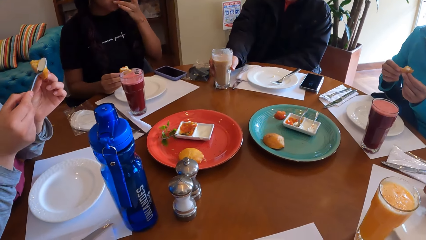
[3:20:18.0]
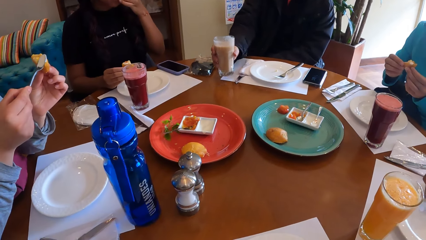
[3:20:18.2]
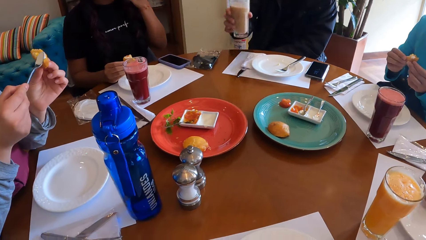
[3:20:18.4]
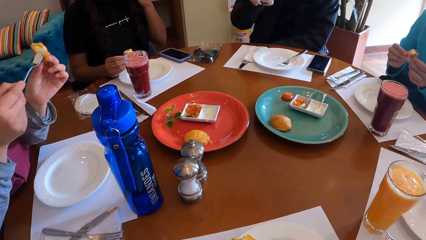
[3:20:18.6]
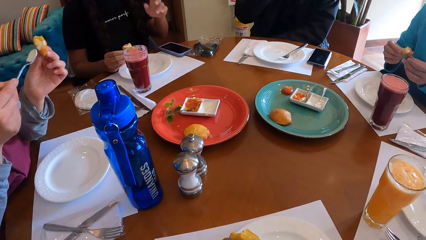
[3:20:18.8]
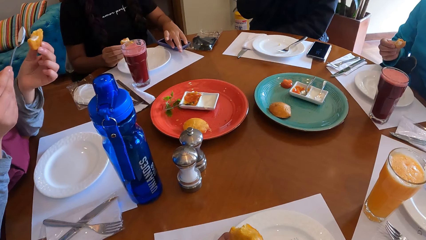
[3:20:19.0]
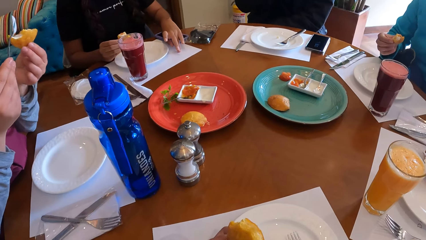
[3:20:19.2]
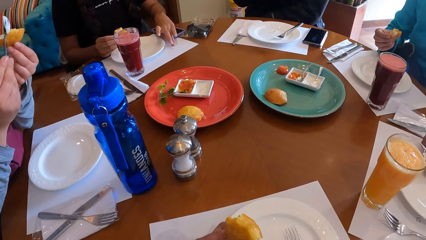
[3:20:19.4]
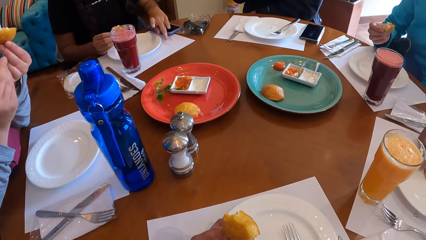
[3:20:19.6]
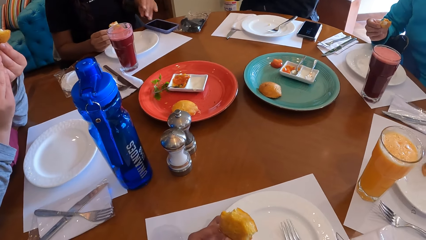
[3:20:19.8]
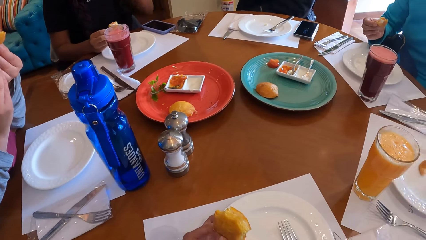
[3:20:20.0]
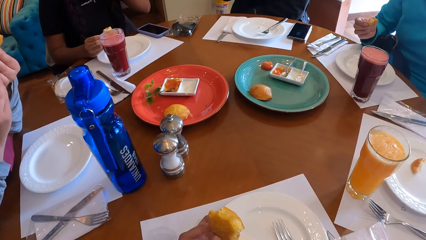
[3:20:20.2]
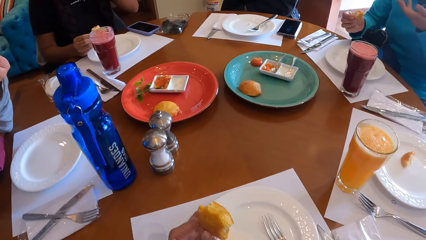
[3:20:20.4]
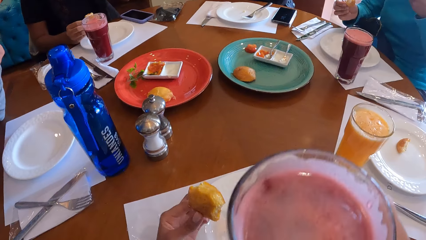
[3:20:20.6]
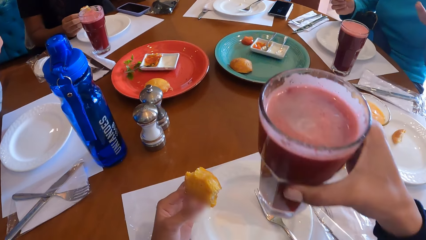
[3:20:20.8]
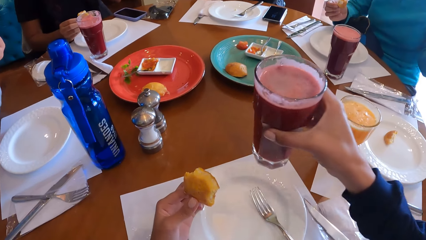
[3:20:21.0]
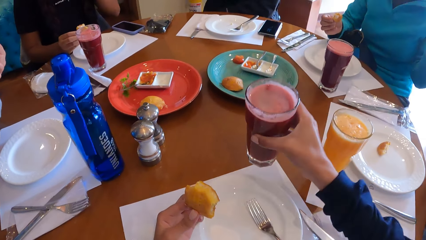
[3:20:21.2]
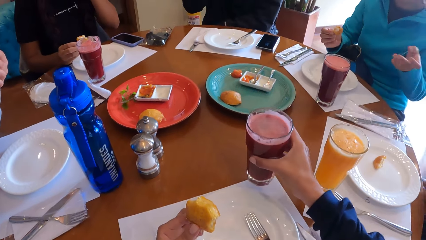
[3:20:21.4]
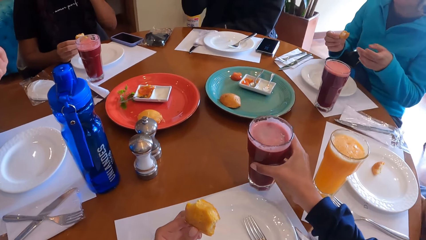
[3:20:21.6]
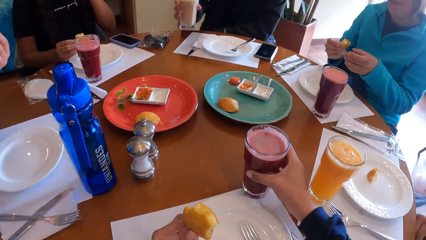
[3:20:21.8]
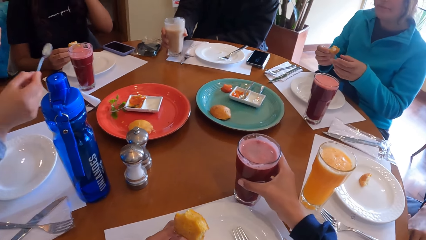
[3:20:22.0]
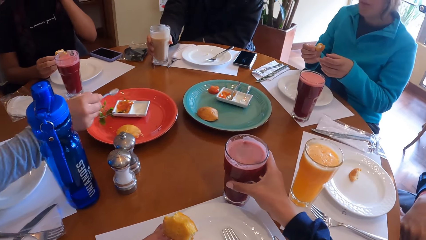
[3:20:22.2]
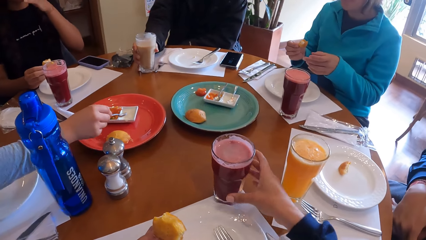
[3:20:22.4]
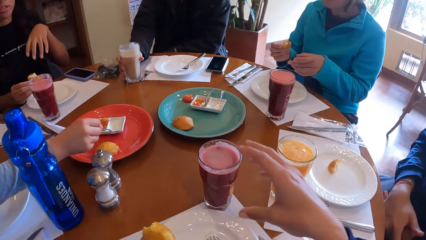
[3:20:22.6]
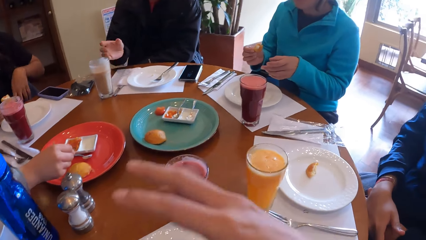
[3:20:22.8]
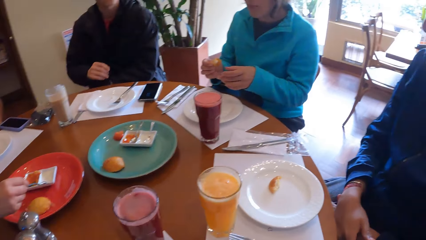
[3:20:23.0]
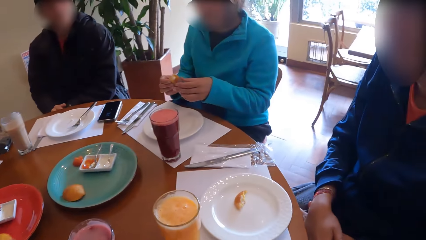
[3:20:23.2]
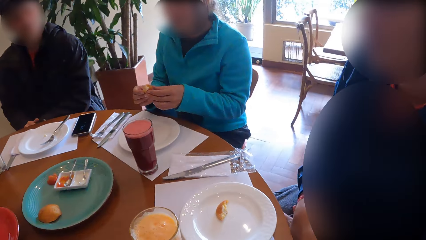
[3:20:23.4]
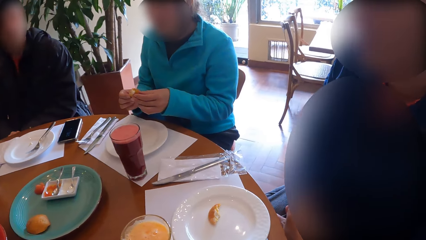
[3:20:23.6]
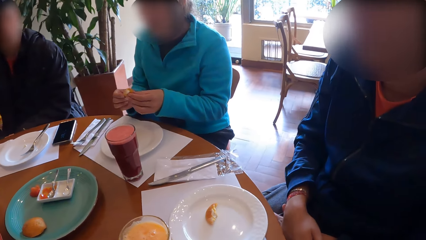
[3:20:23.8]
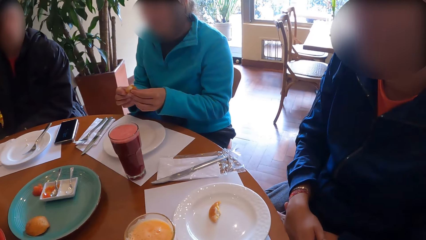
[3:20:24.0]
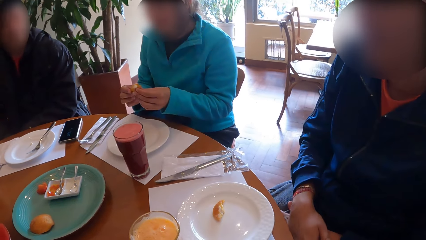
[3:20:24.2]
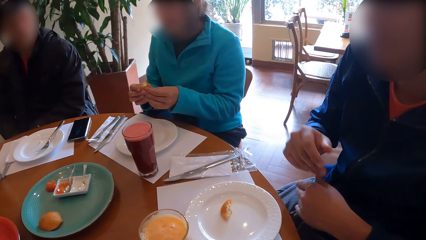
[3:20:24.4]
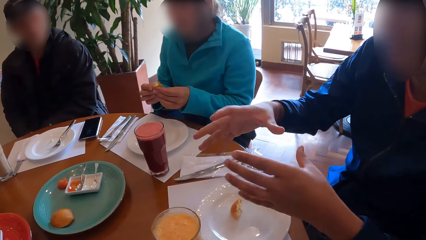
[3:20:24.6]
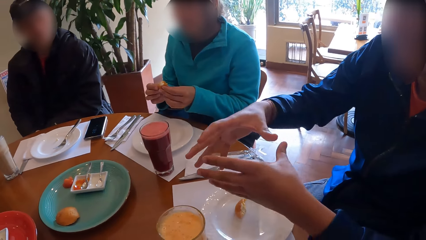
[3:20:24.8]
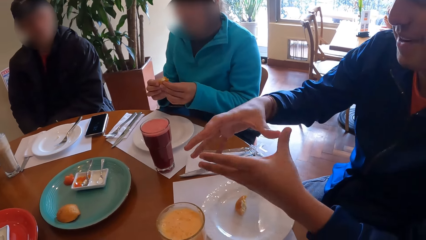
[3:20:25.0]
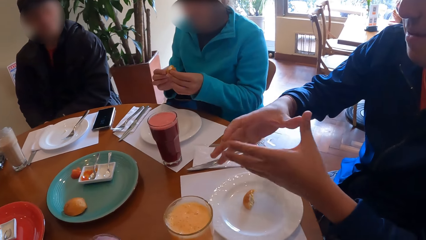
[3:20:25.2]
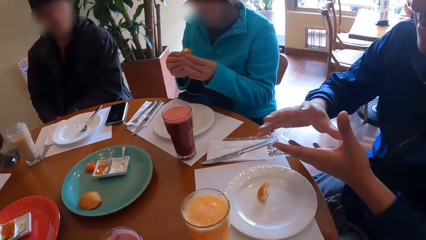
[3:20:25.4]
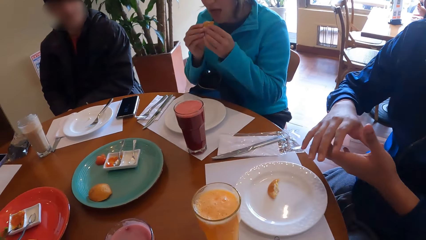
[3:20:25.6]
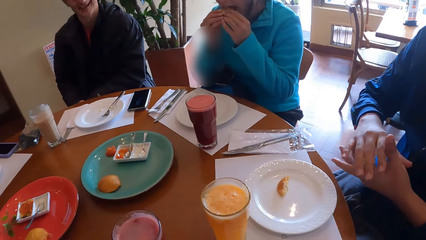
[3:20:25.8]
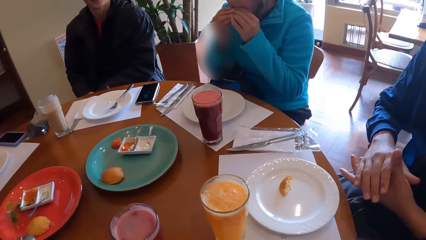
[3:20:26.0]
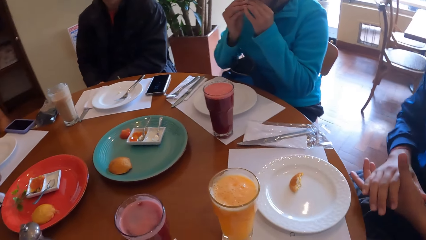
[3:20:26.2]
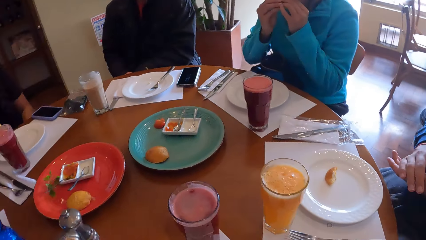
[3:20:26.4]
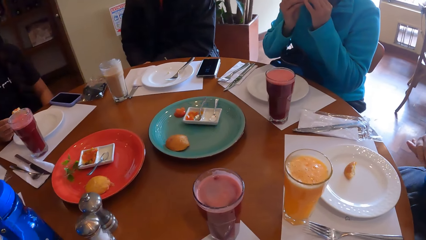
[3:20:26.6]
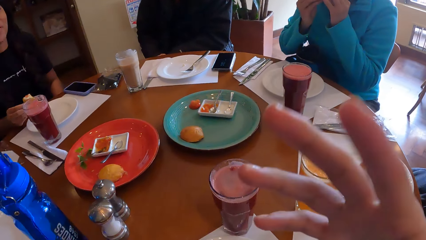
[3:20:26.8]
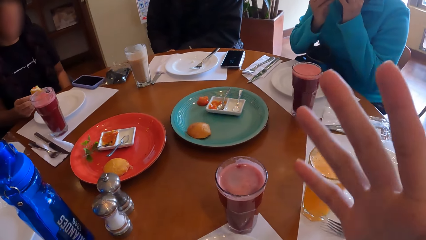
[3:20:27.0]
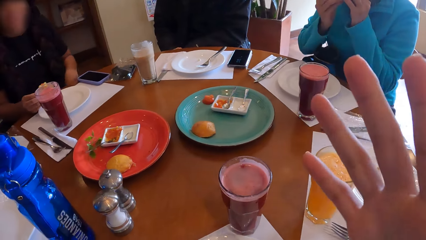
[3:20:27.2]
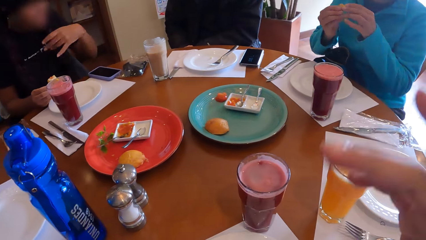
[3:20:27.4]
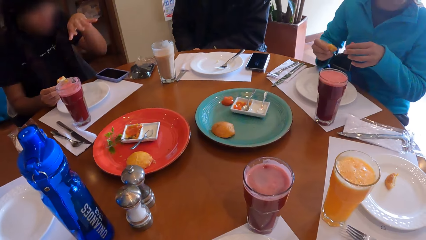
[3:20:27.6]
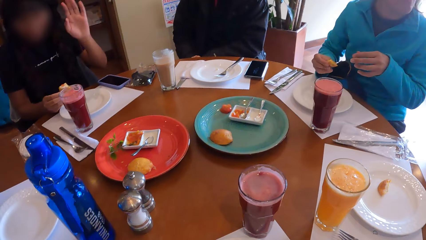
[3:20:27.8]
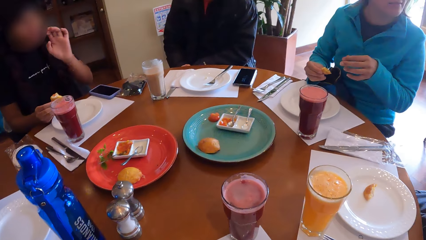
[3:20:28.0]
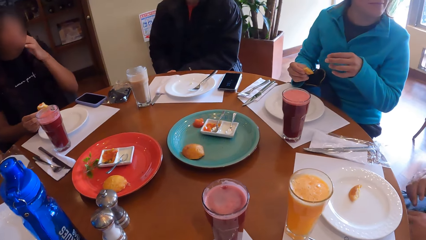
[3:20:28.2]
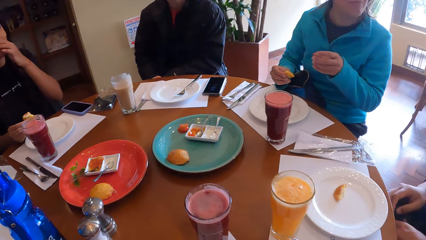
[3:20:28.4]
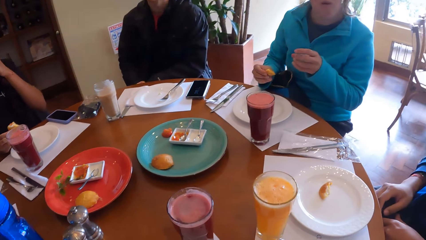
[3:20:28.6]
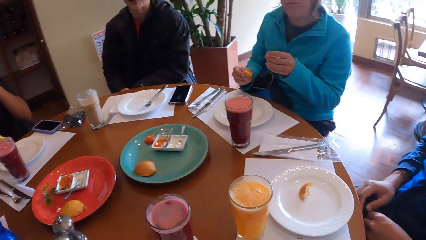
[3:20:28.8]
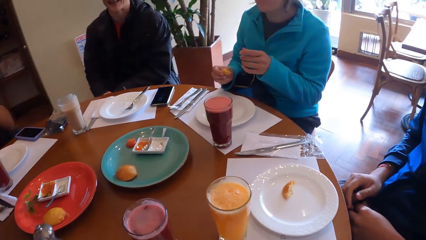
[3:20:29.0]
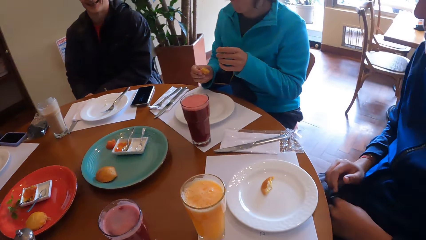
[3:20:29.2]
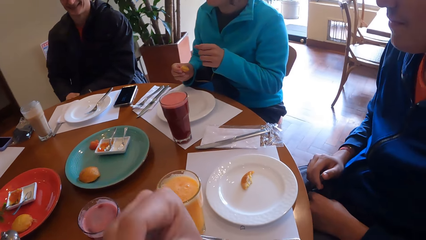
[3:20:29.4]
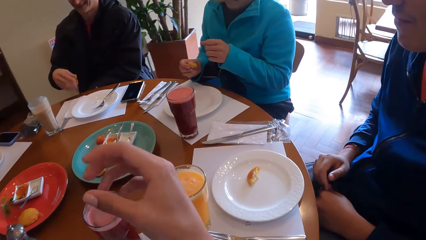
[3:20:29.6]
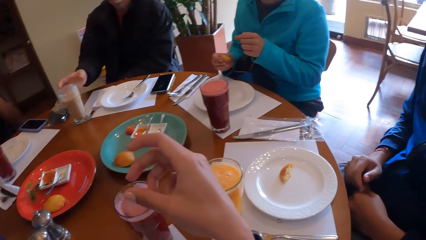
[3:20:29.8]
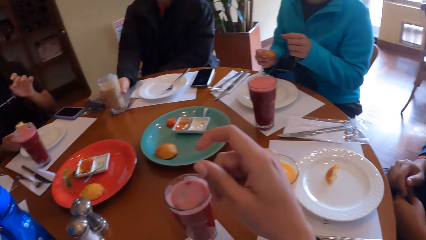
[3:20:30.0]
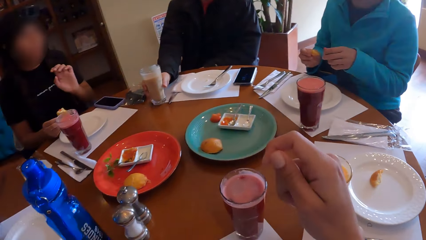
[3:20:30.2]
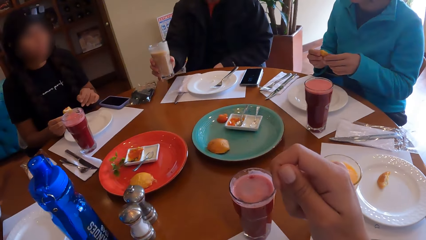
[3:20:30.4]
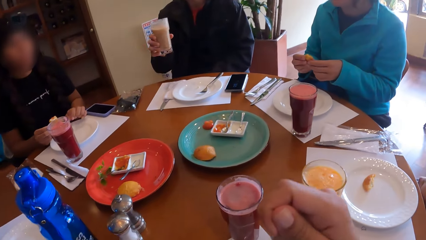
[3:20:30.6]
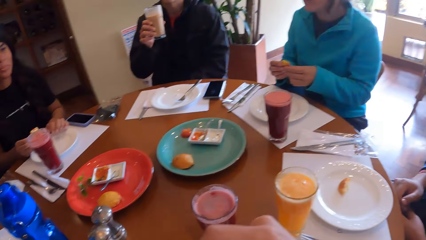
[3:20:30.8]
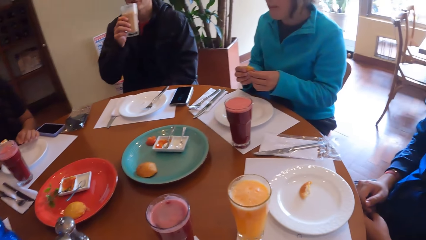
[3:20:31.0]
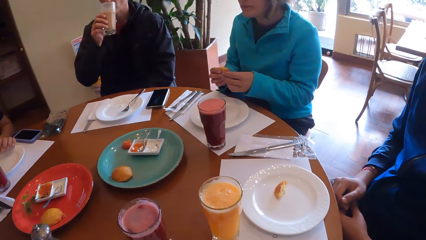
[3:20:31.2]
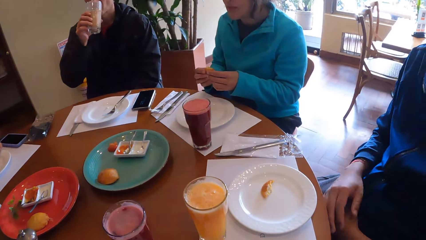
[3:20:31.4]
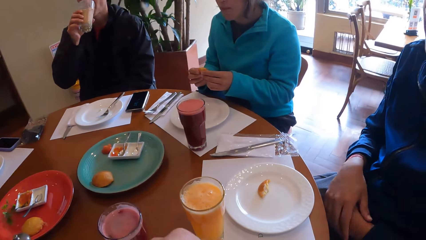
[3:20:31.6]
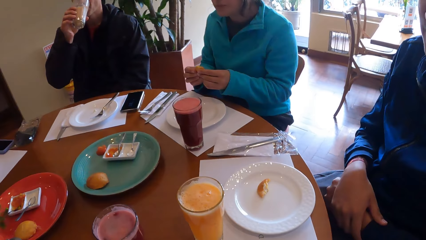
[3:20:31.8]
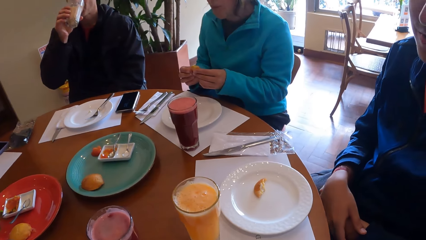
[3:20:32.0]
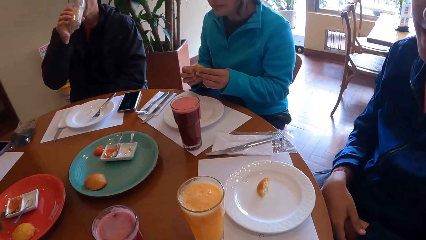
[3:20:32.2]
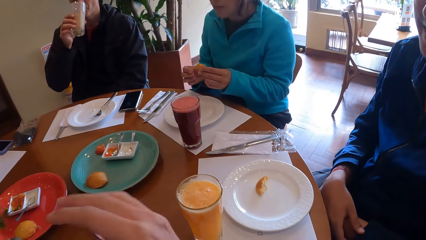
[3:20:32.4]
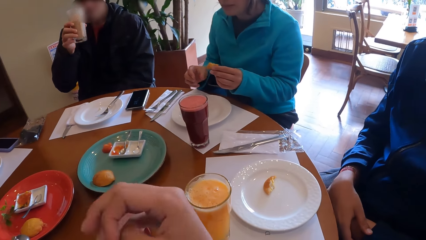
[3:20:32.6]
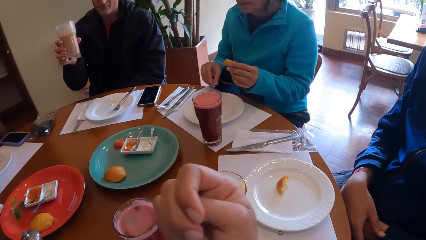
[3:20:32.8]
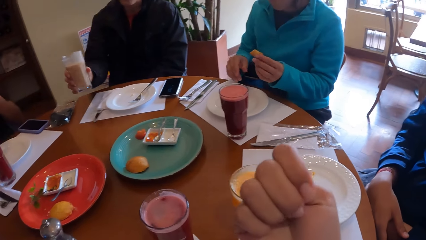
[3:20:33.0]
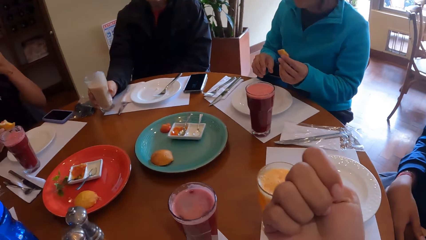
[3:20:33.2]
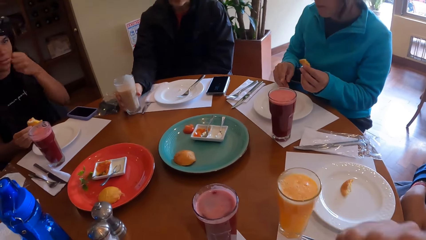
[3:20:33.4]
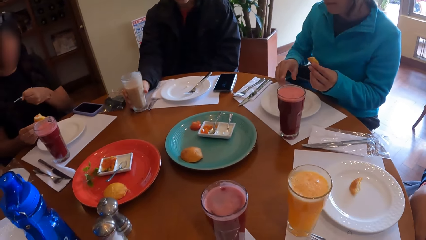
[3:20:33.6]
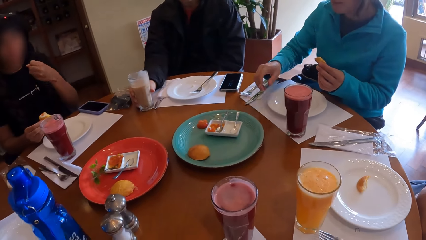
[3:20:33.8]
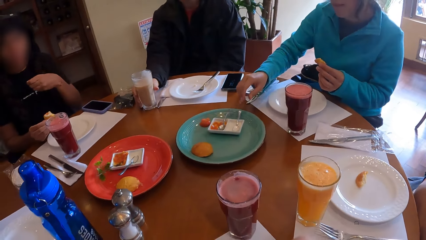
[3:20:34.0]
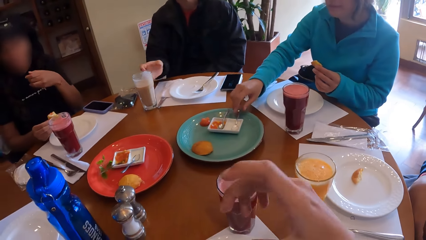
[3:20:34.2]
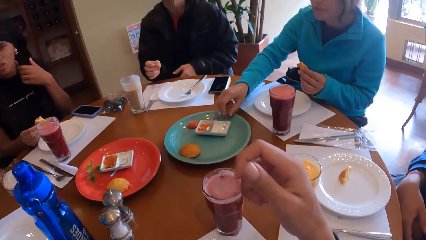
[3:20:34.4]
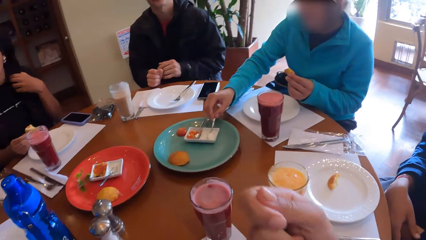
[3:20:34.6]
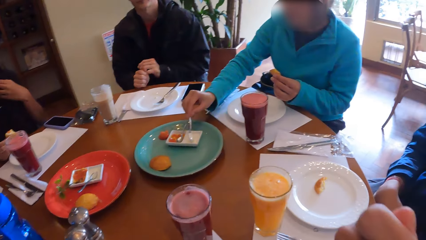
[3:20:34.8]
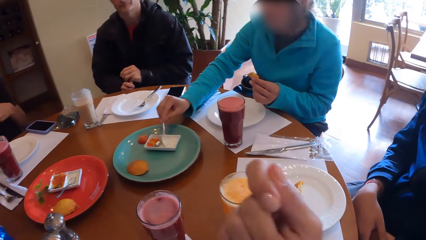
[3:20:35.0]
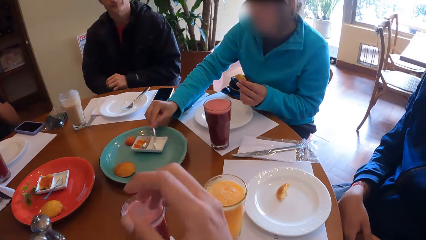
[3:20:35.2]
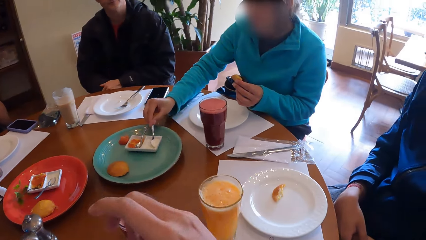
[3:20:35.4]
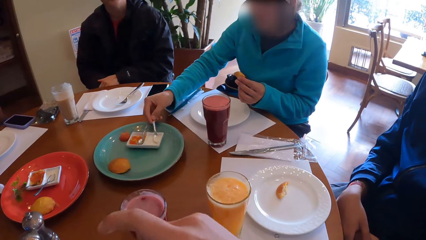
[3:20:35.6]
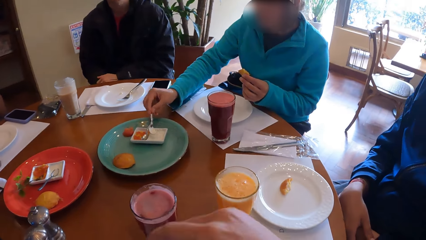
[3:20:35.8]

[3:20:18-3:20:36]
A woman puts the cream on the snack in her left hand with the spoon in her right hand. A man picks the cup from the table with his right hand. Another woman holds the snack with both hands, and holds the snack with her right hand. A third woman cleans her left hand on a paper on the table. The camera wearer drops the cup on the table with her right hand. The man drops the cup on the table with his right hand. The first woman drops the spoon into the dessert plate with her right hand. The second woman holds the snack with both hands. Another man gestures over the table with both hands. The second woman eats the snack with both hands, and holds the snack with her right hand. The third woman moves a hand. The camera wearer gestures over the table with her right hand. The first man picks the cup from the table with his right hand. The second woman holds the snack with both hands. The first man drinks a smoothie. The second woman holds the snack with her left hand. The first man drops the cup on the table with his right hand. The camera wearer moves a hand. The third woman moves a hand. The second woman holds the spoon in the dessert plate with her right hand. The first man puts his hands together. The second woman takes cream from the dessert plate with the spoon in her right hand.
